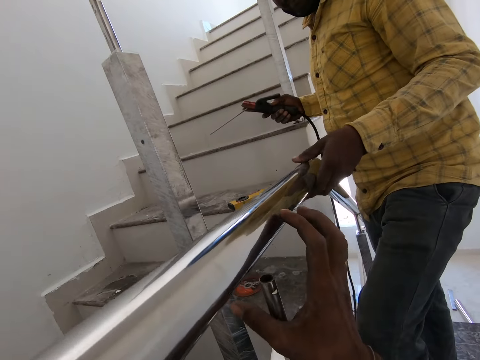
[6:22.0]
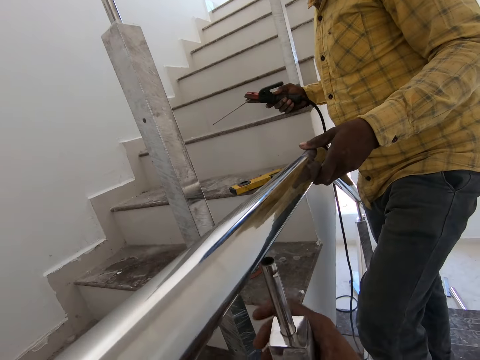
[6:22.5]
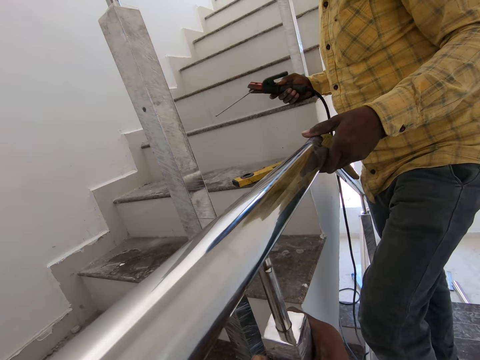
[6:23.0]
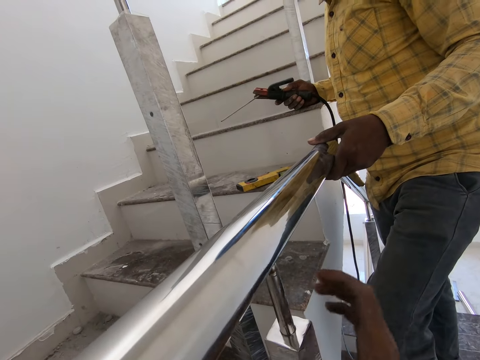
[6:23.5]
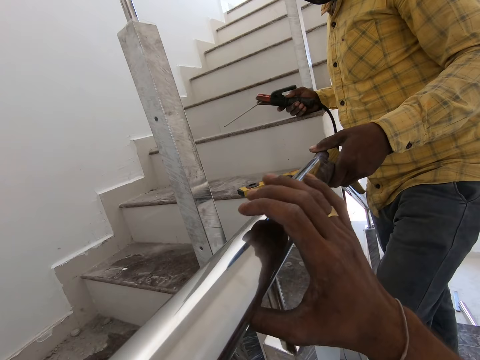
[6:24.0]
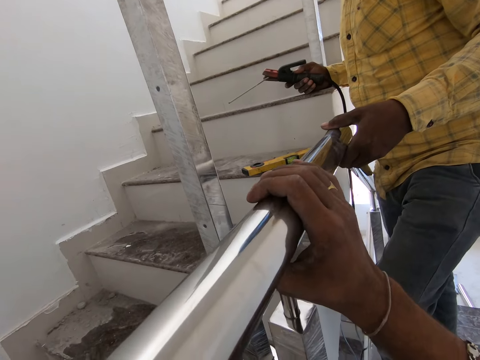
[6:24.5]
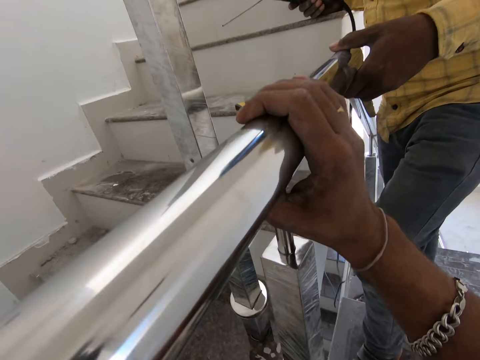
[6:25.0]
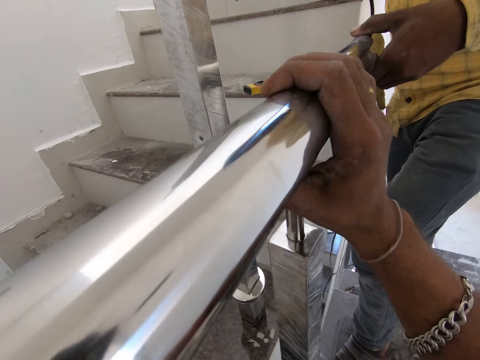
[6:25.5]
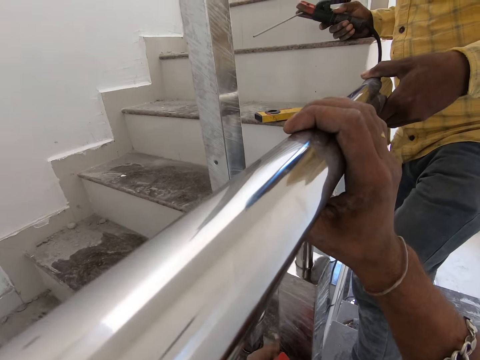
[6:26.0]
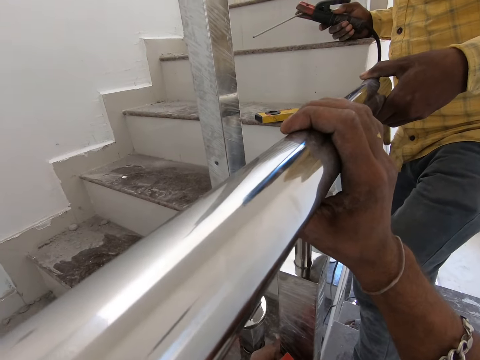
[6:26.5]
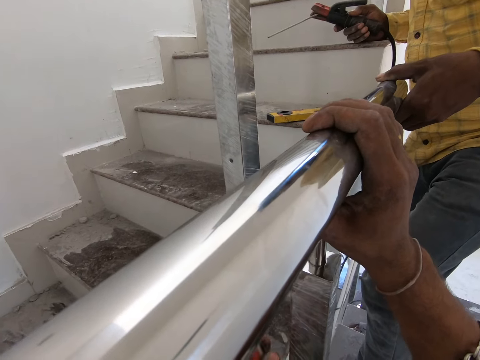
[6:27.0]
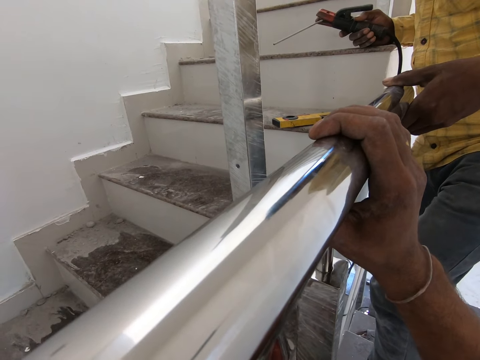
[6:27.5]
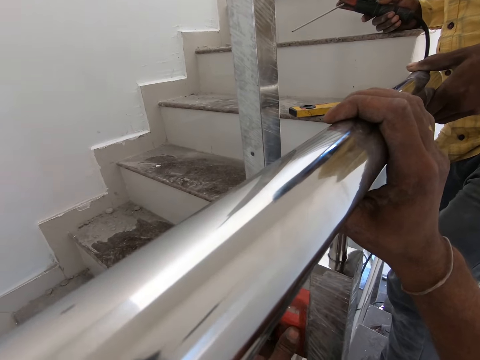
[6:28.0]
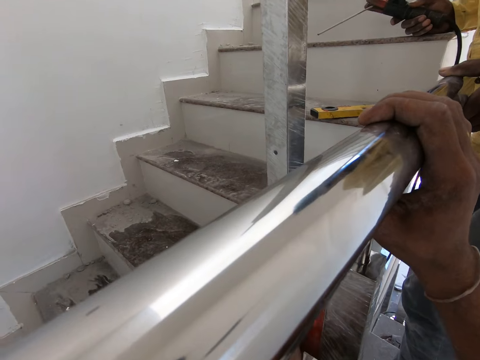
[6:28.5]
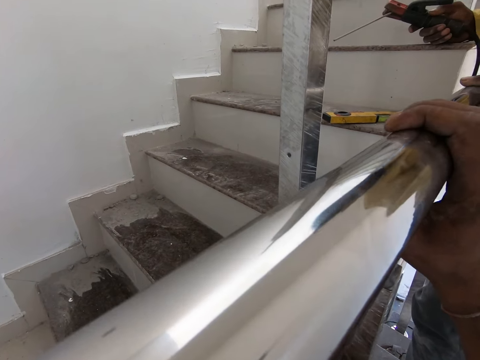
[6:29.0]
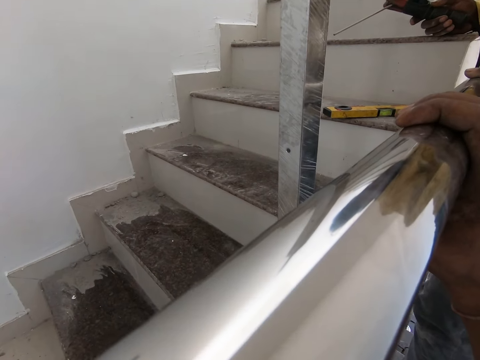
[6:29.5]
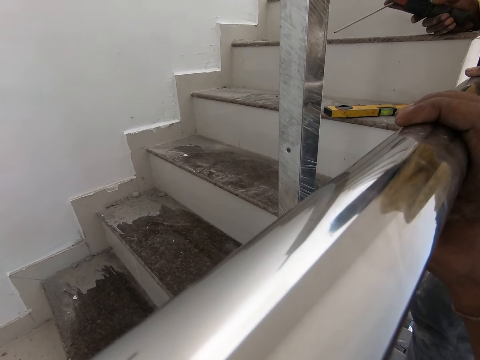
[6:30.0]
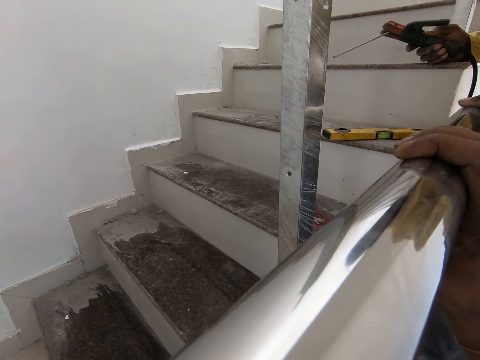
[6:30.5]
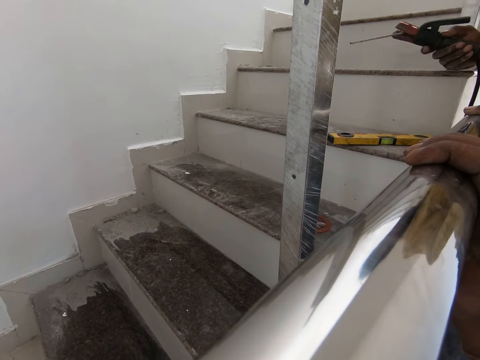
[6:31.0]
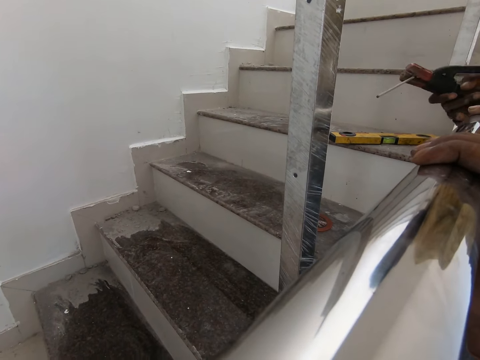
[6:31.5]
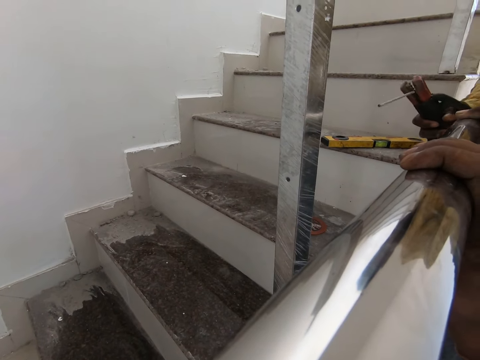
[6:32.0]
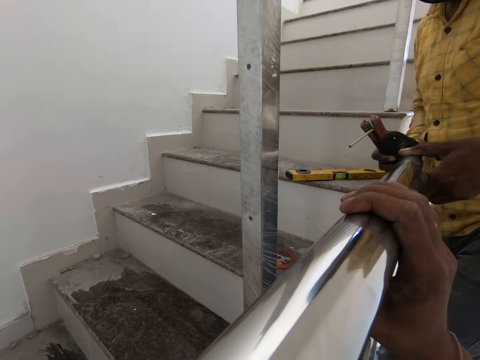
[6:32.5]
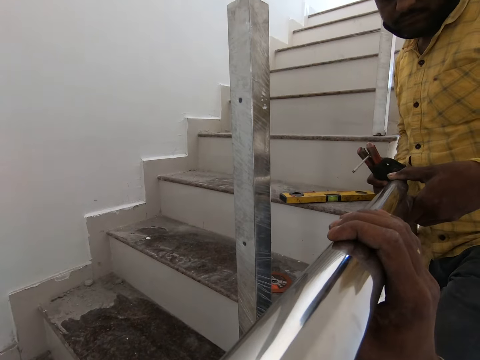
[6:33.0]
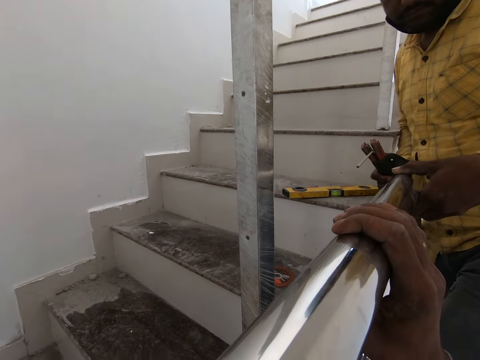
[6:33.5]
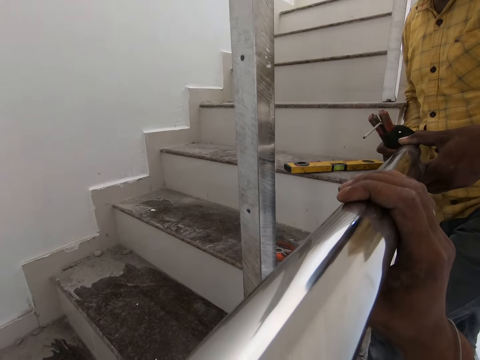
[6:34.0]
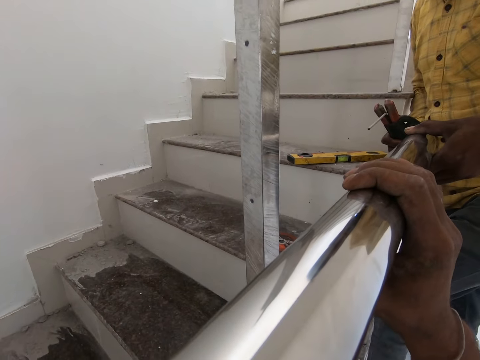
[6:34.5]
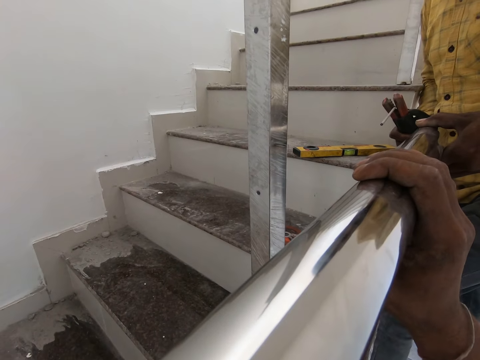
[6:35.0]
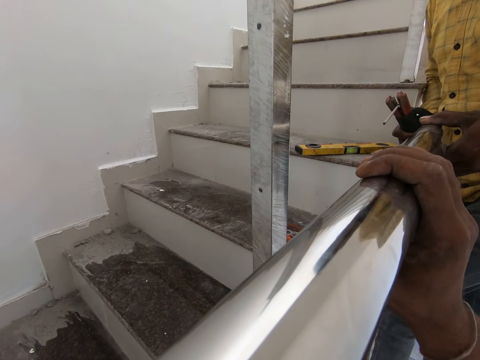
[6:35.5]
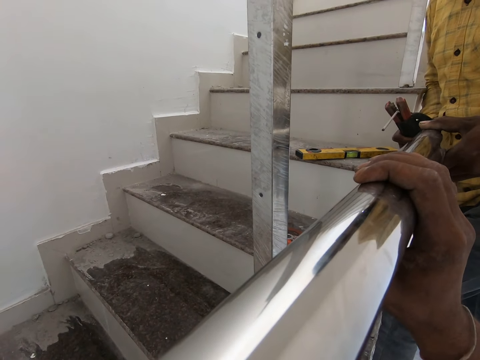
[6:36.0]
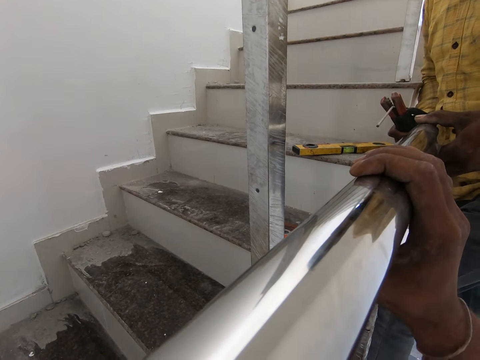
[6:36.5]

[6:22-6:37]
The camera wearer fixes metal with the left hand. A person fixes the metal with the right hand. The camera wearer holds a metal rod.

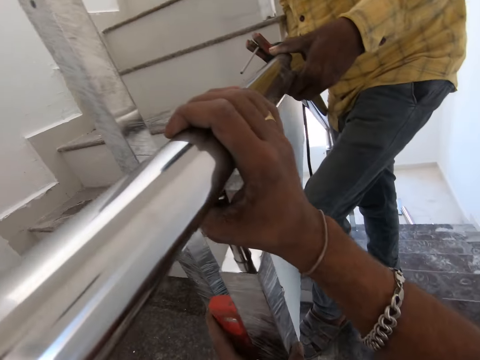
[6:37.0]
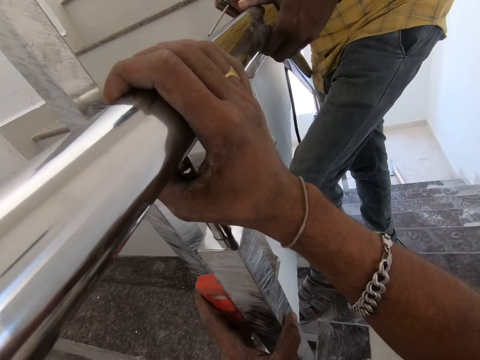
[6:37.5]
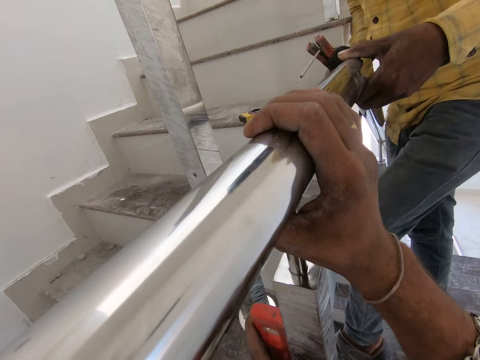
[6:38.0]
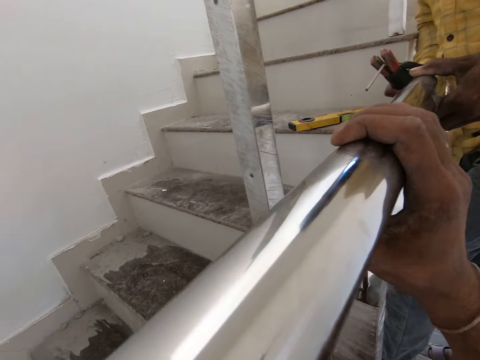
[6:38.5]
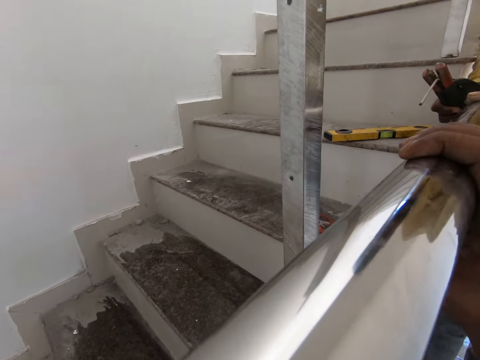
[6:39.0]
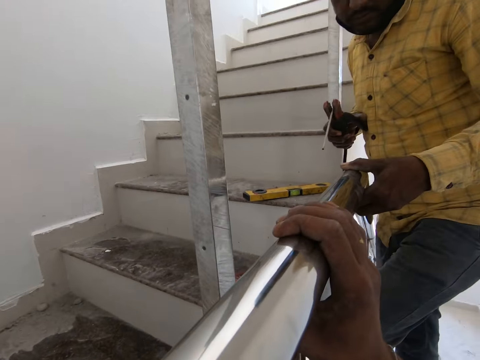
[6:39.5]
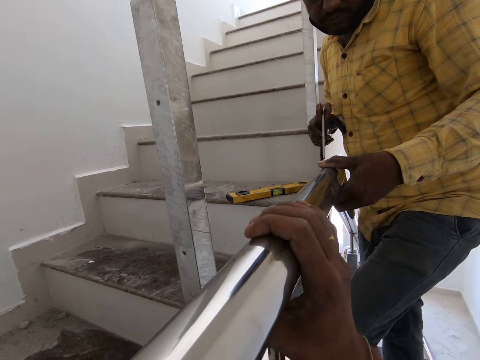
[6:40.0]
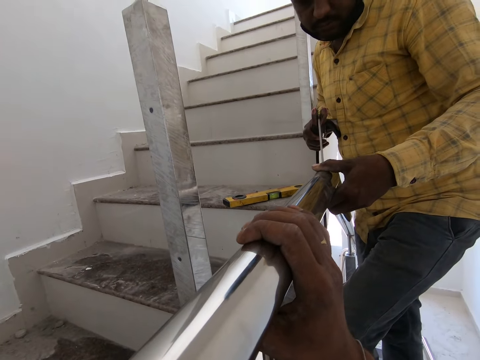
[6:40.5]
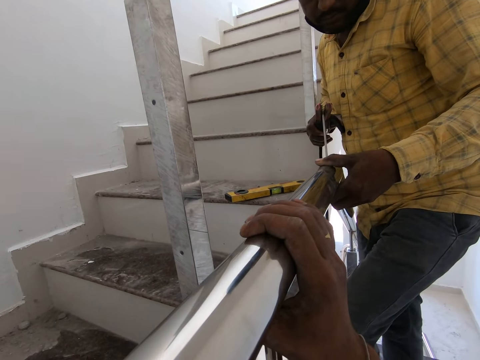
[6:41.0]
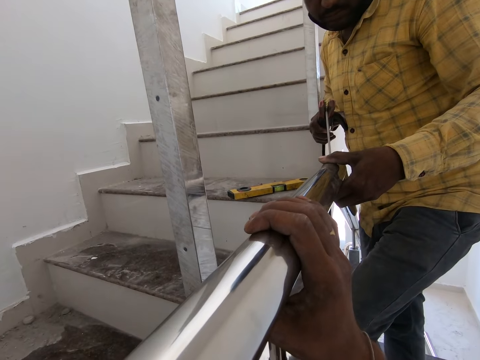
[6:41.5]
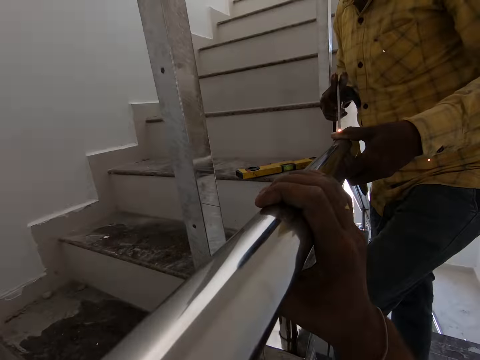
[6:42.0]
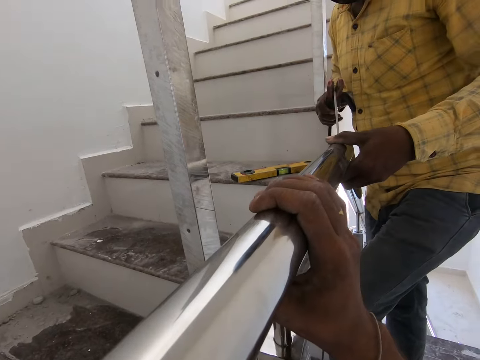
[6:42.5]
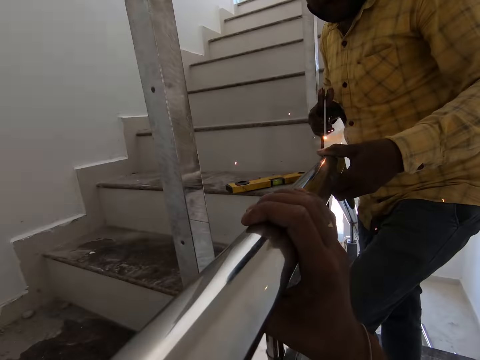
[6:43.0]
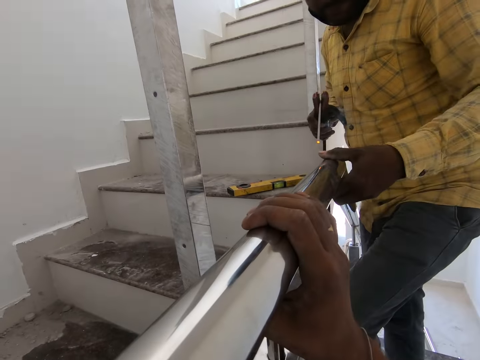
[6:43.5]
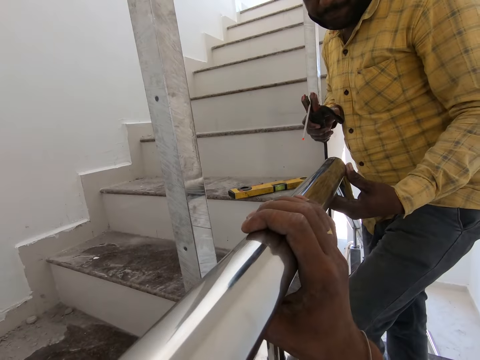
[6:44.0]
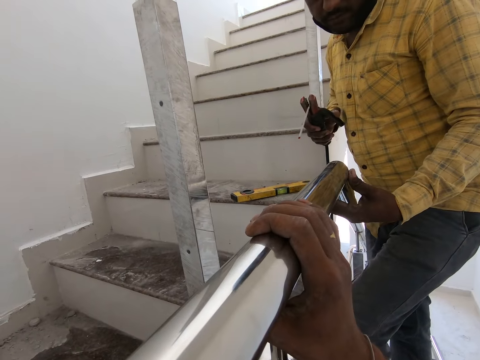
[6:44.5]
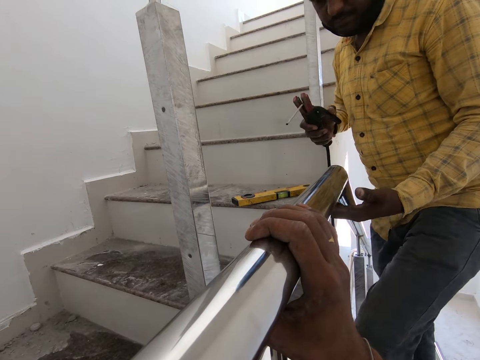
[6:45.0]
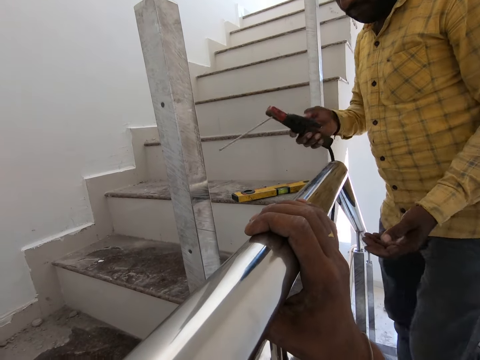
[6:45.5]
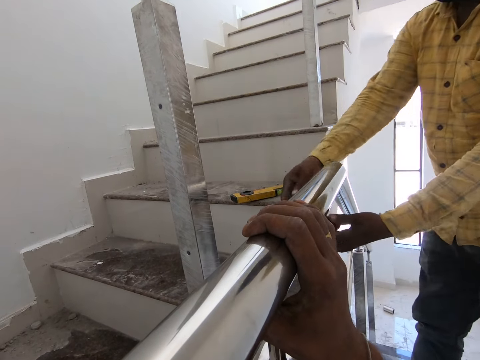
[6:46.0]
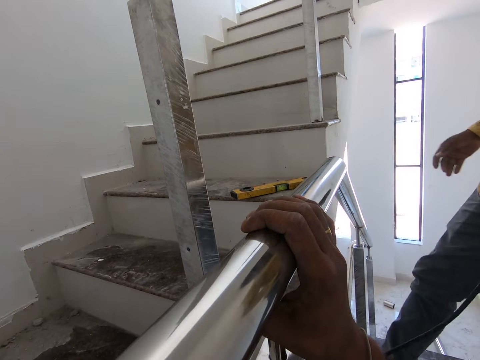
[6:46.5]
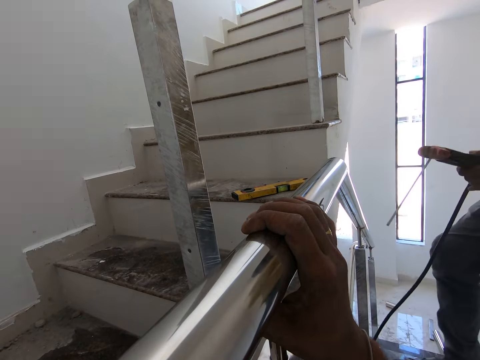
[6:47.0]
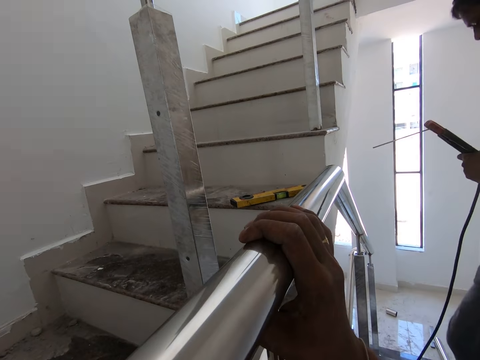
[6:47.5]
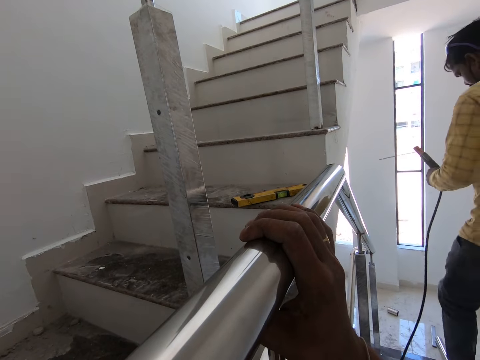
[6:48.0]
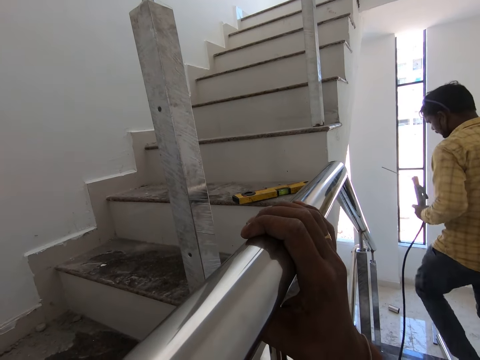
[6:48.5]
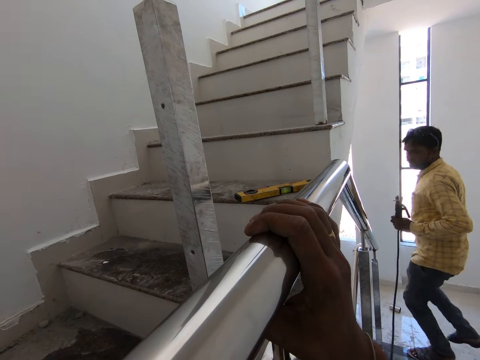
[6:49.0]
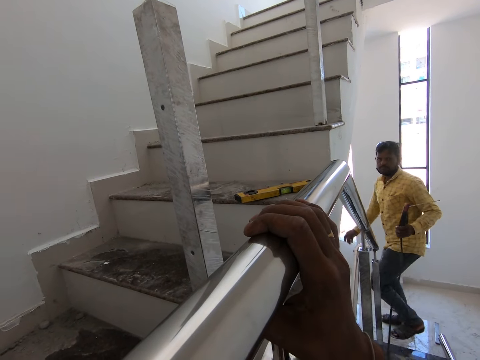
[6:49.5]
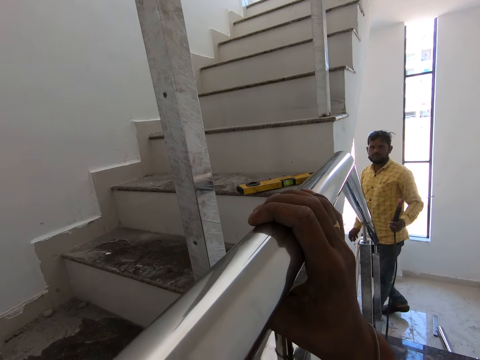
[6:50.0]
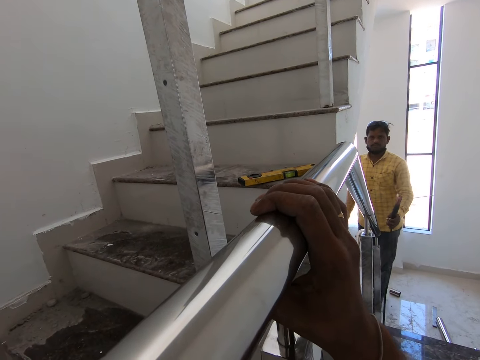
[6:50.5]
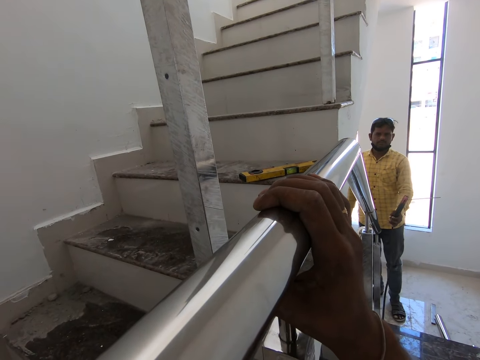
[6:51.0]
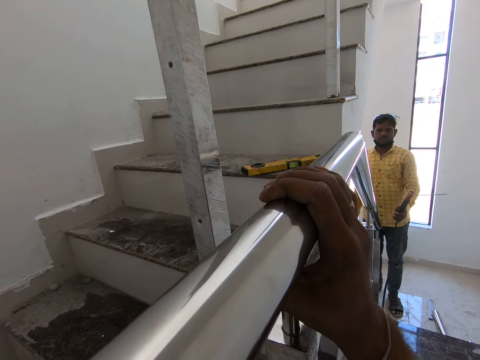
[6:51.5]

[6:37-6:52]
The camera wearer welds metal with a welding machine. A person welds a metal rod. The person walks down stairs. The camera wearer walks in the room. The person stands on the stair landing.
